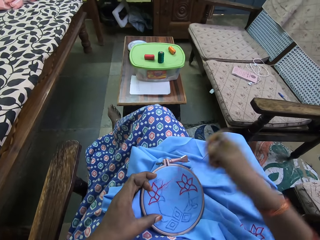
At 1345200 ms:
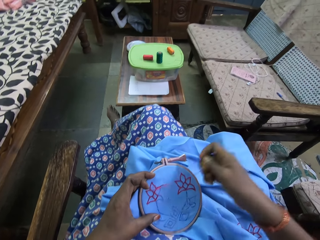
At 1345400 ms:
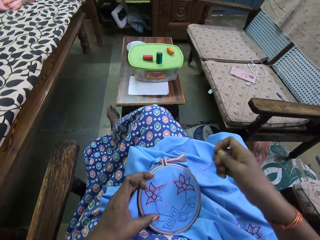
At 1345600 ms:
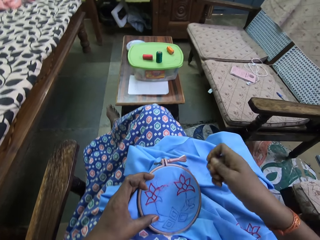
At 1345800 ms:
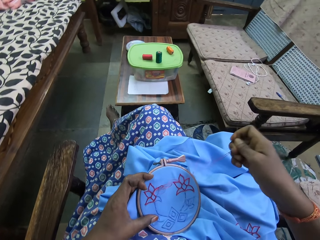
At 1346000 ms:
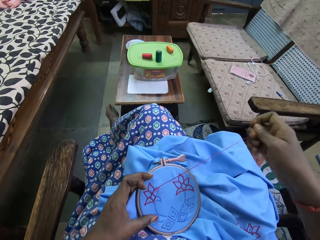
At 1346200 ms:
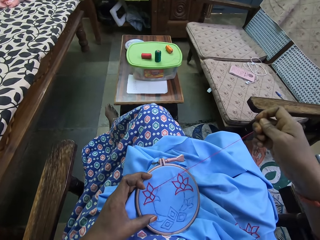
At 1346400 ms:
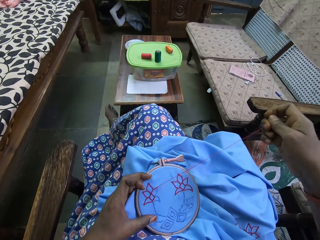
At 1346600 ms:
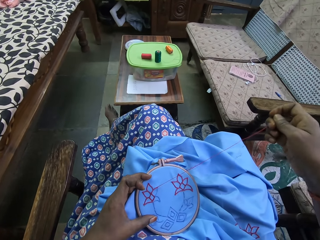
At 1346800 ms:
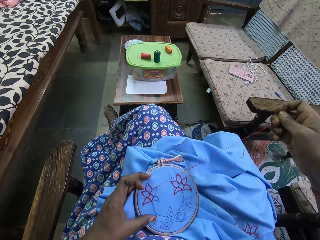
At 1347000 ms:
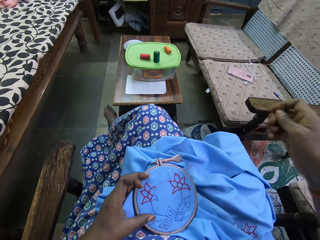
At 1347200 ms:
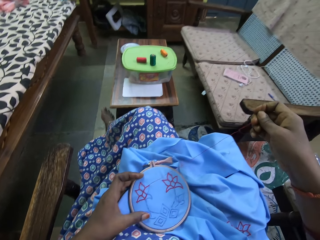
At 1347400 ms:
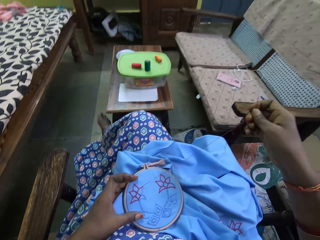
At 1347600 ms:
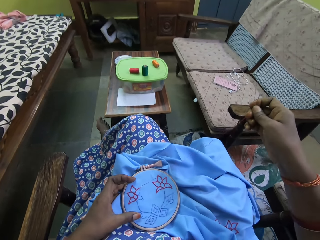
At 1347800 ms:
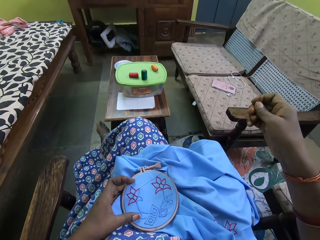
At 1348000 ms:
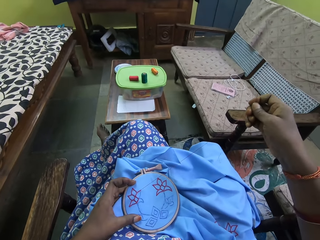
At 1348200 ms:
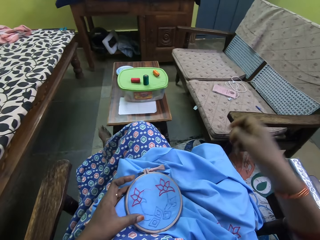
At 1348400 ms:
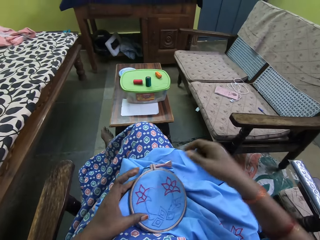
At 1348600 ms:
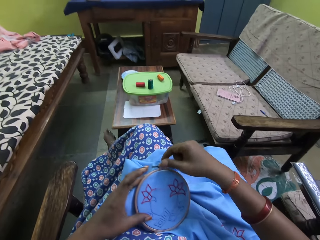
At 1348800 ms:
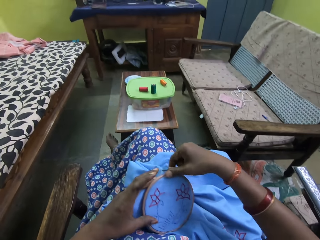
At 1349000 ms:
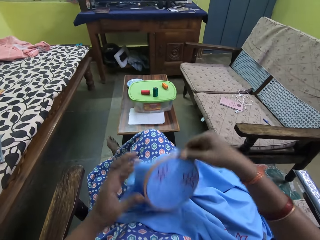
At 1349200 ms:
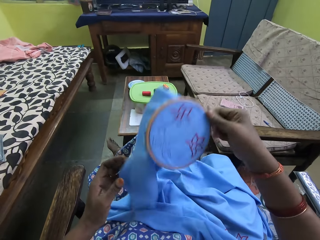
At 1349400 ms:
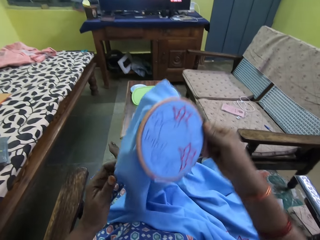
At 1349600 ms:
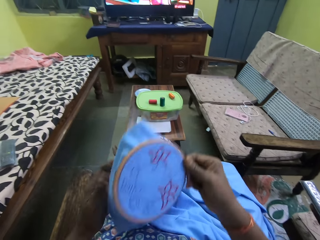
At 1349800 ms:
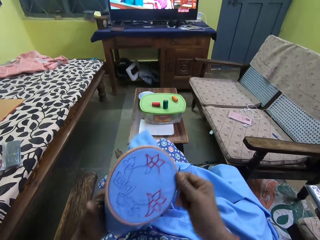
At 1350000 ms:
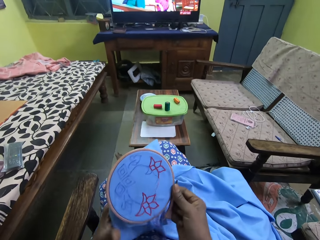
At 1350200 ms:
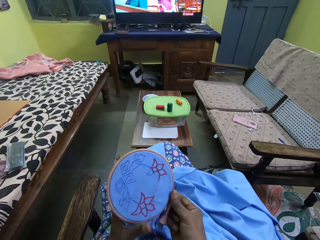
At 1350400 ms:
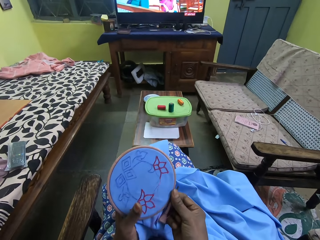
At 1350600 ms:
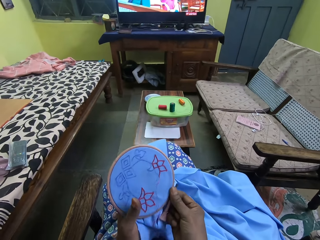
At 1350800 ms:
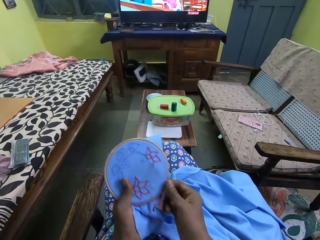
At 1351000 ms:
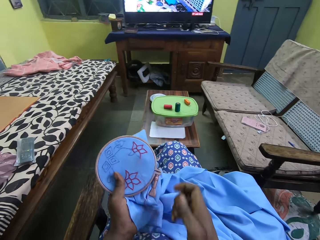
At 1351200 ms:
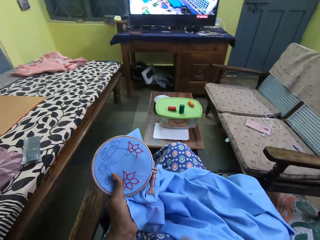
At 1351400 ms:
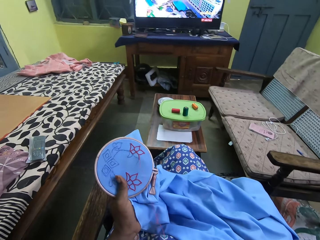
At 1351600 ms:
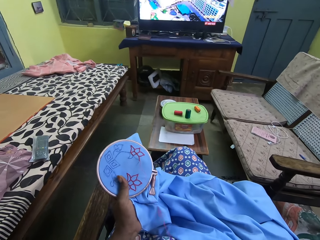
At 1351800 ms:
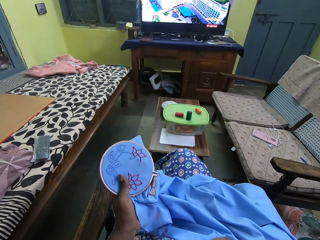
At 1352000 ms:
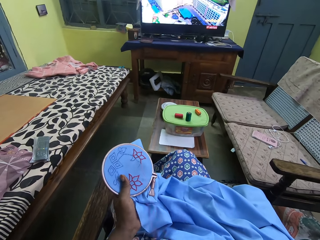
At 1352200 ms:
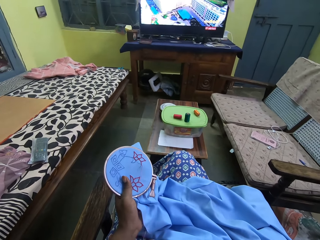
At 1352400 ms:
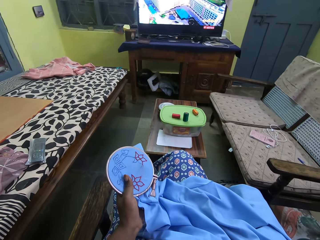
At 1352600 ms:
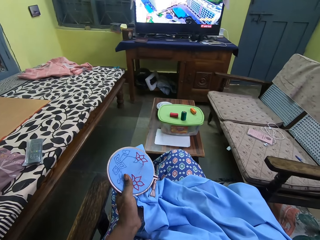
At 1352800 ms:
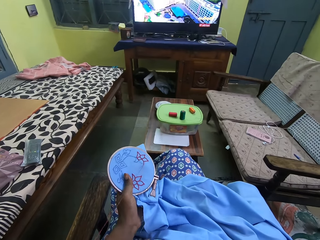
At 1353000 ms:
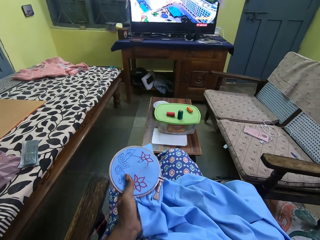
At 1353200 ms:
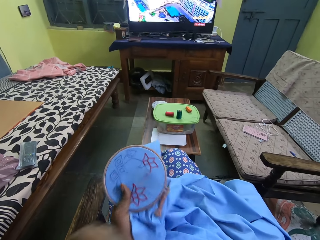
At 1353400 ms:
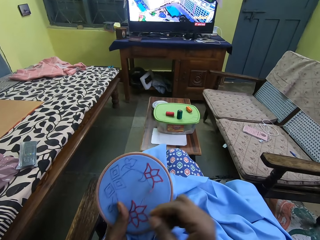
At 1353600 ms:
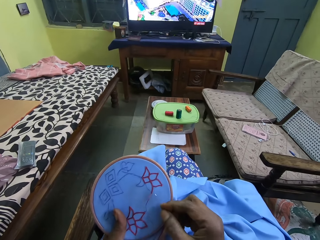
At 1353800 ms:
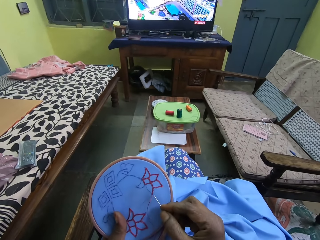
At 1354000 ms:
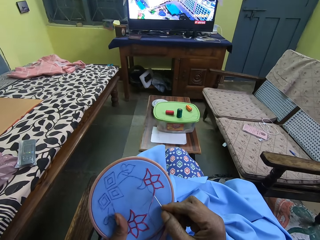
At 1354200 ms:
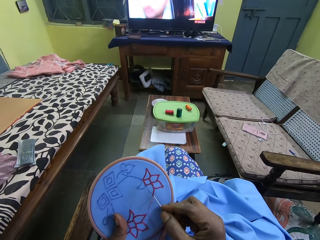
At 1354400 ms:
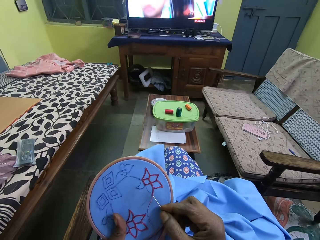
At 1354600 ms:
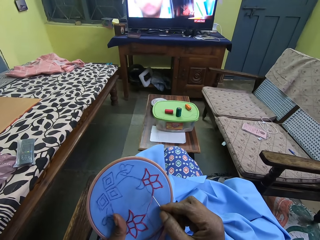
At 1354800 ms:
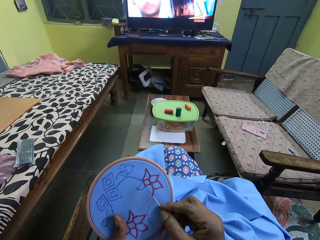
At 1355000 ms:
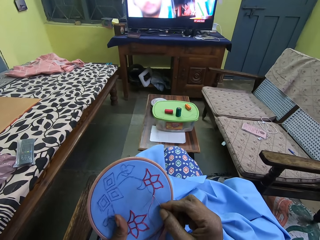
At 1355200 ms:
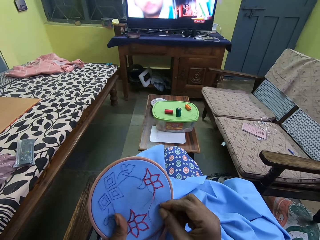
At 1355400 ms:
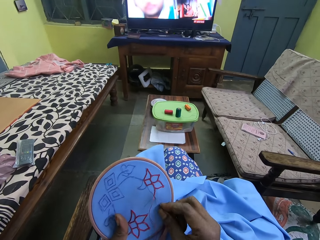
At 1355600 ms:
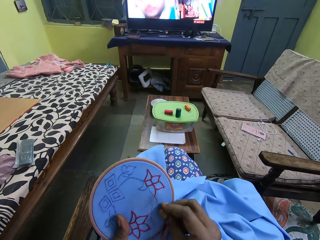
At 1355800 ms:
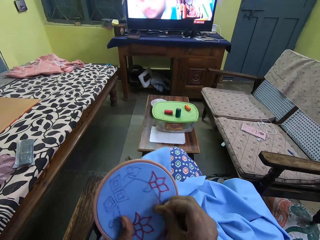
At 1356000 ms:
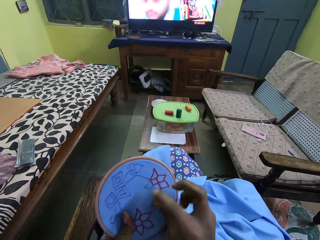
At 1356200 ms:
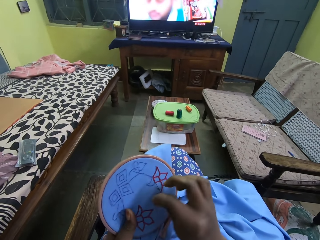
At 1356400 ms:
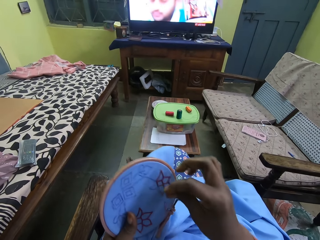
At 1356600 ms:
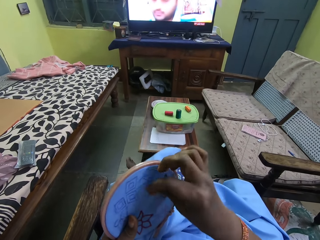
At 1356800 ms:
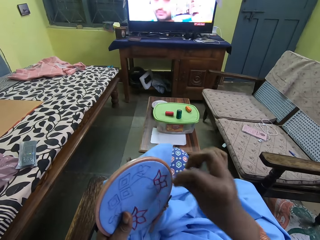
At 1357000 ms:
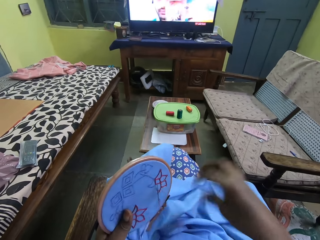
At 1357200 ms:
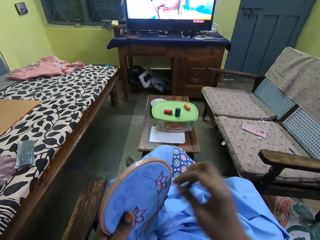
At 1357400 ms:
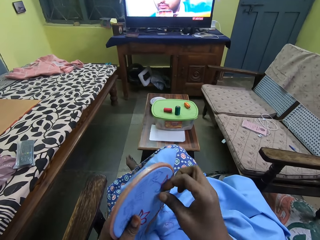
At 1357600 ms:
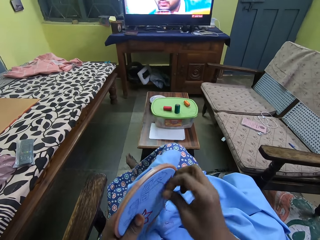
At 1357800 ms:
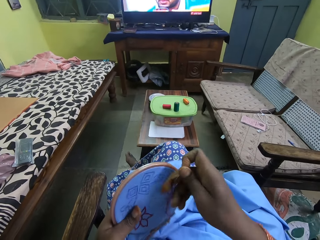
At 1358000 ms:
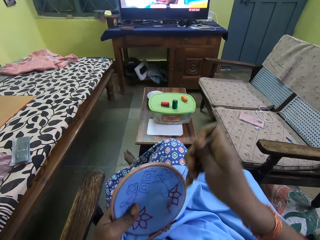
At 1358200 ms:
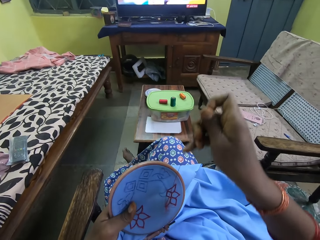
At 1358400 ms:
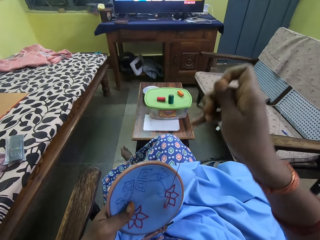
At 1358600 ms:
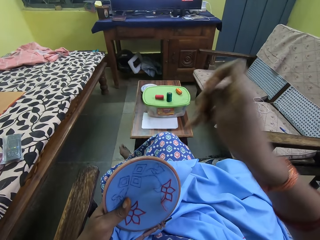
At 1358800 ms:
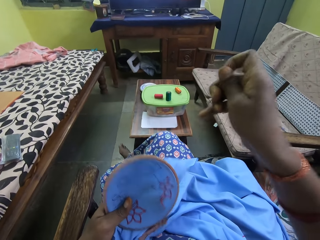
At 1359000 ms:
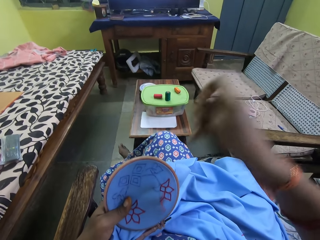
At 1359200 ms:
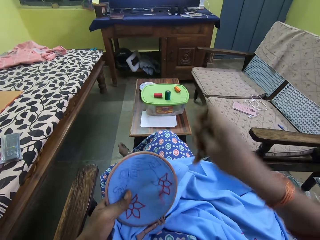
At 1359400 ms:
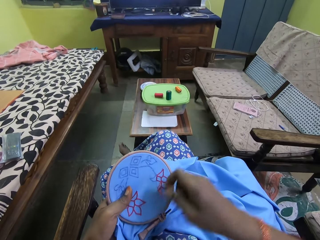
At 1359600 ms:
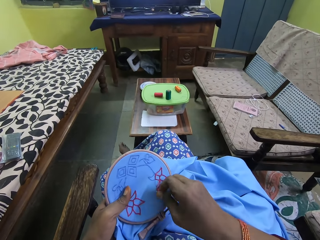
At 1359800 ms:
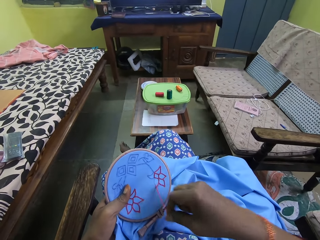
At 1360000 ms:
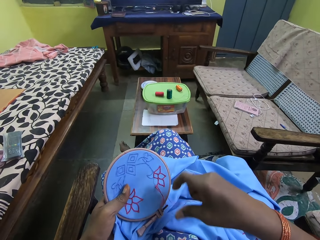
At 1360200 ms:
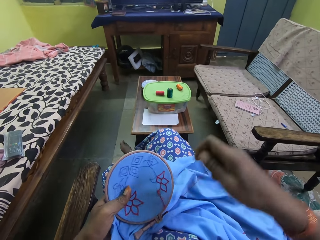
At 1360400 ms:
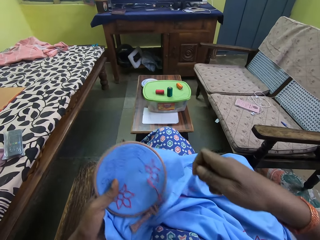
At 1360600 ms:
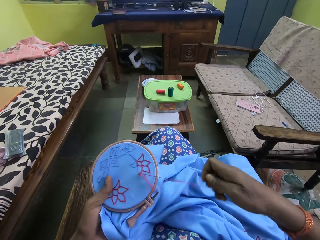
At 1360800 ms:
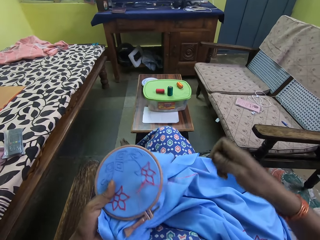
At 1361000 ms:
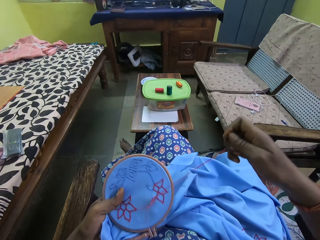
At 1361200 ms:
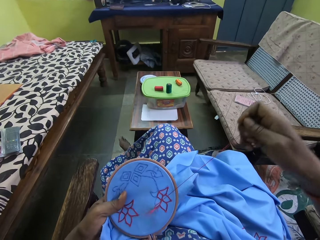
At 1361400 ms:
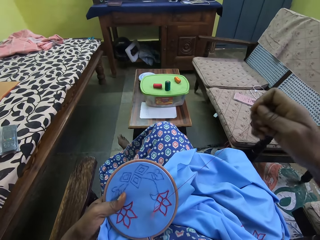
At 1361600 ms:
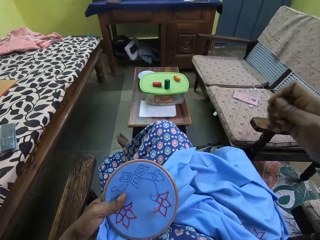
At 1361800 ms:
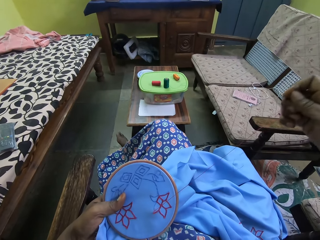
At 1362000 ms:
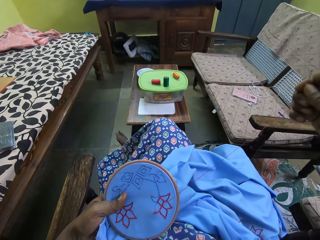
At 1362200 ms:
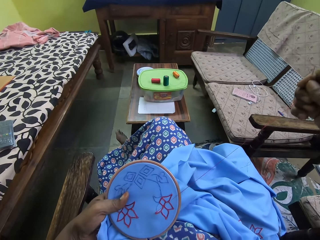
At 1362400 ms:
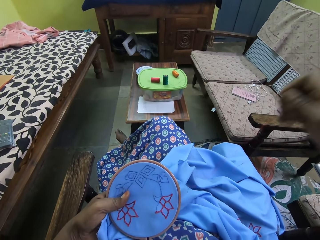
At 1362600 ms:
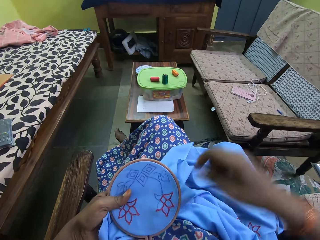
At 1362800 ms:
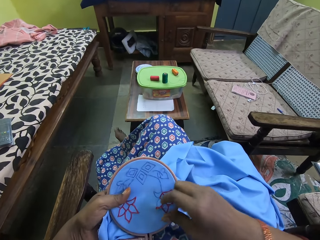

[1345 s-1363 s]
The camera wearer pulls the knitting thread with the needle on top of the clothing. He turns the clothing in his hand. He inserts the needle in the clothing in his hand. He puts the thread over the needle on the clothing. He pulls the knitting thread with the needle on top of the clothing.

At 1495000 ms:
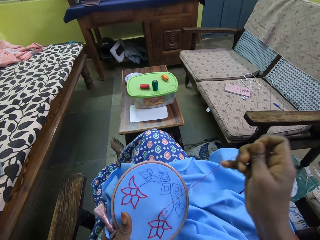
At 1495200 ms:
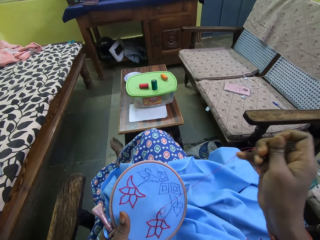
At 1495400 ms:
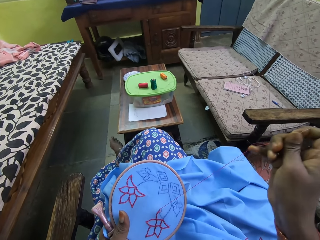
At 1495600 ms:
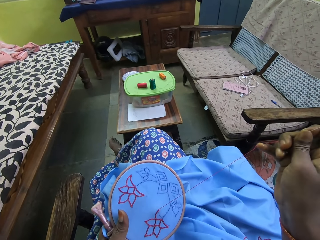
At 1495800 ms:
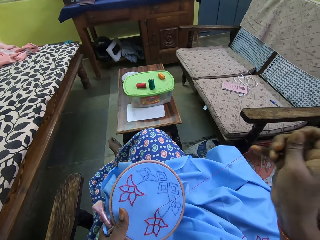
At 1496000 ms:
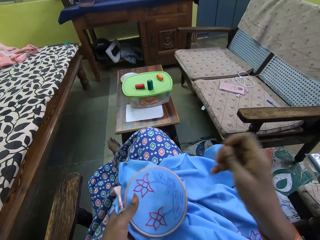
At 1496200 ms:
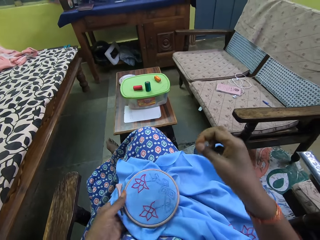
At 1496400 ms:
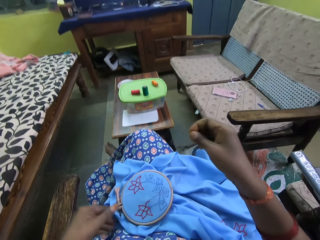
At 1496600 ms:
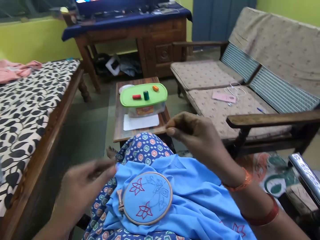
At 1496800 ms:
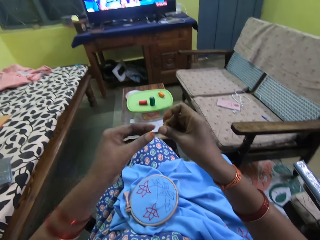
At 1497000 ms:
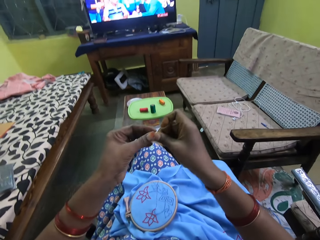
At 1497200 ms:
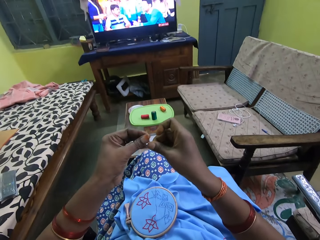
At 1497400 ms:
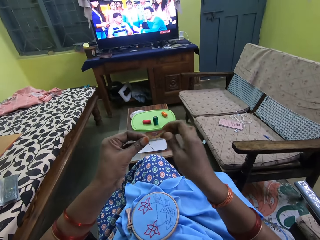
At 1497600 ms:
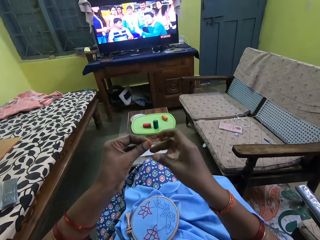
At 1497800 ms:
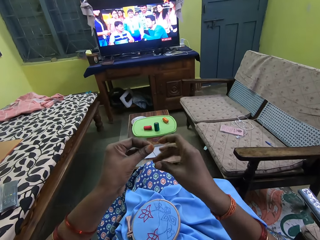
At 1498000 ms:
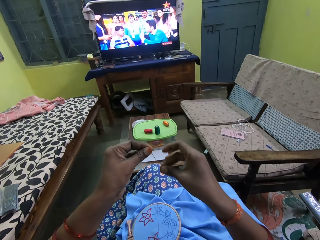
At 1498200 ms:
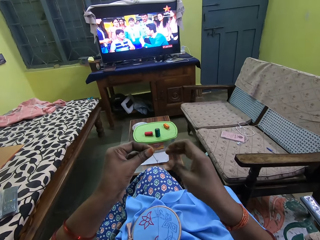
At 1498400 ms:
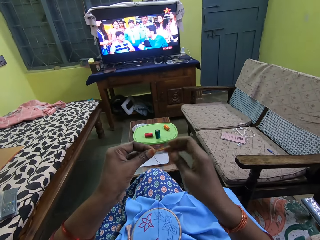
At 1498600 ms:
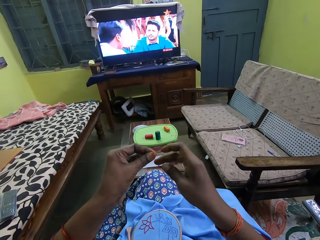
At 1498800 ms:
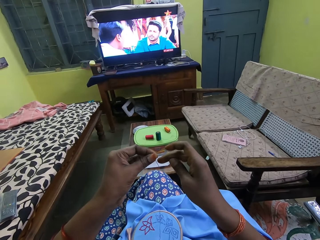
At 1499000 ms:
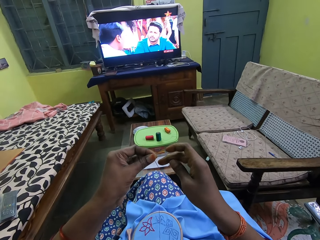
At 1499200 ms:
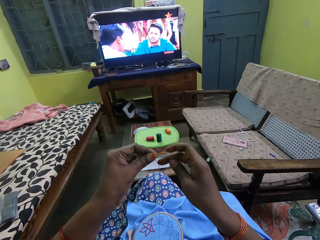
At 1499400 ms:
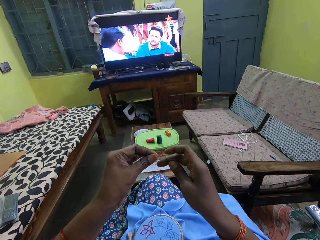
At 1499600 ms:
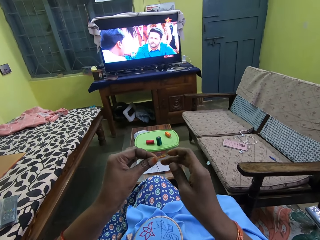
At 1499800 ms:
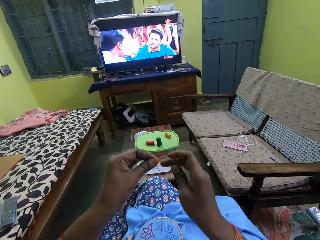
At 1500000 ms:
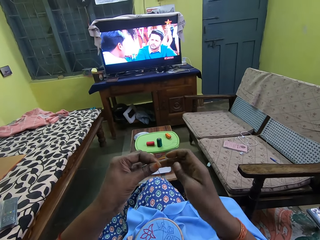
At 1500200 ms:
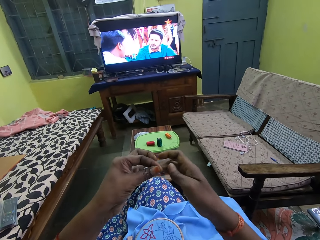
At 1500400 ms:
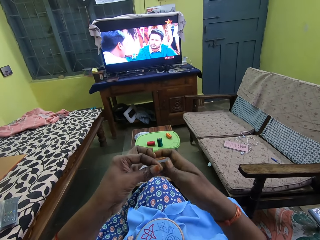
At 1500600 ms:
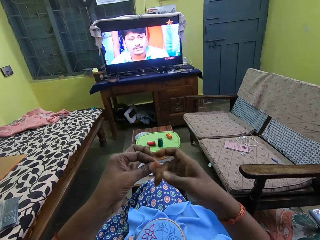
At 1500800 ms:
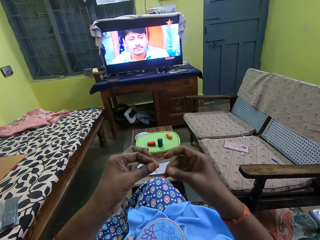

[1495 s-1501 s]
The camera wearer passes the needle in her right hand to her left hand. She adjusts the thread in the needle in her left hand with her right hand.
